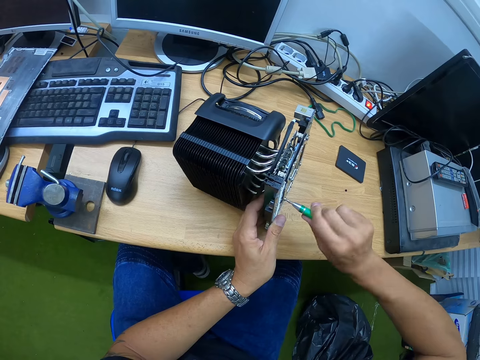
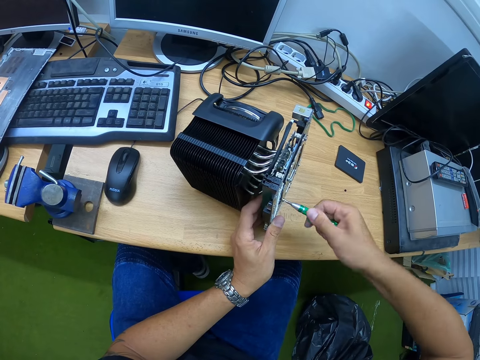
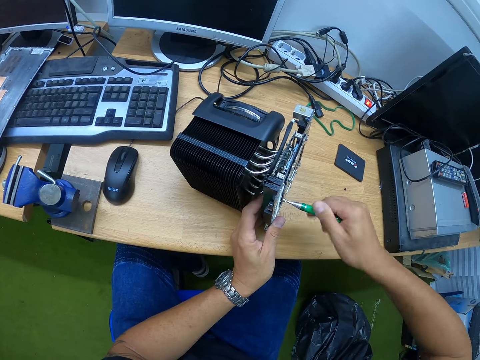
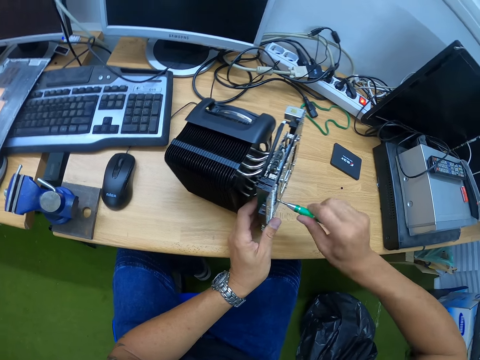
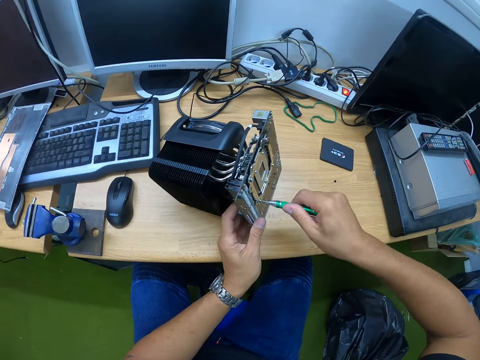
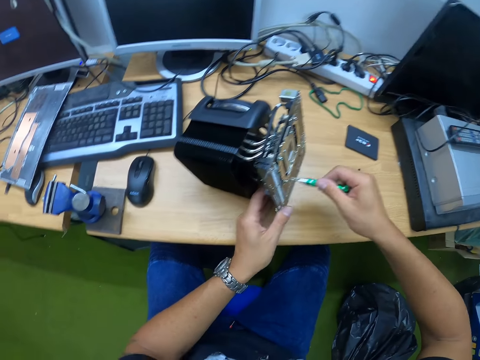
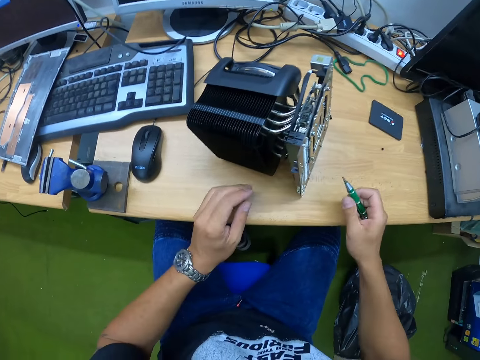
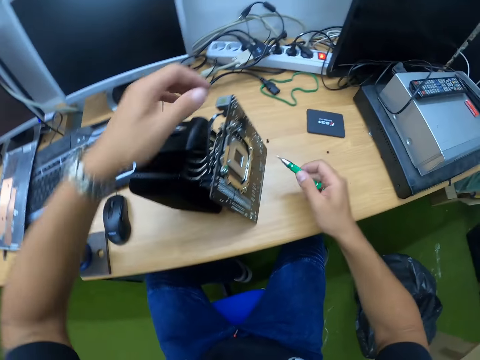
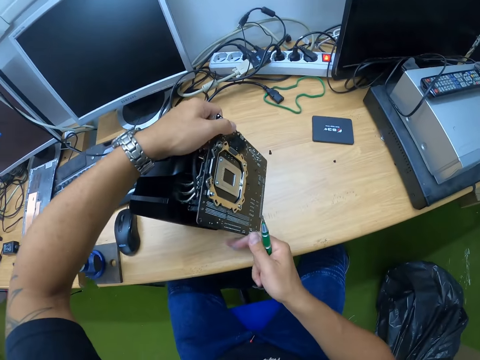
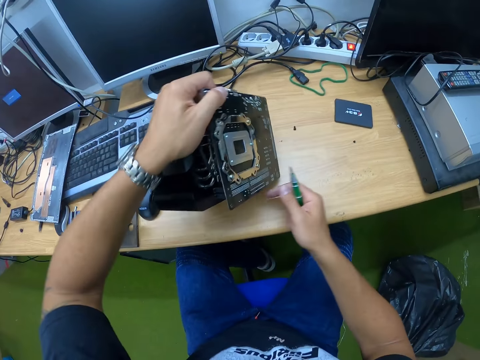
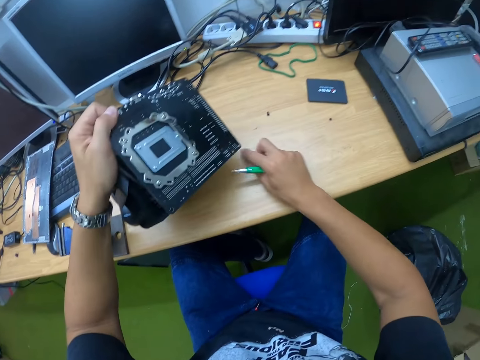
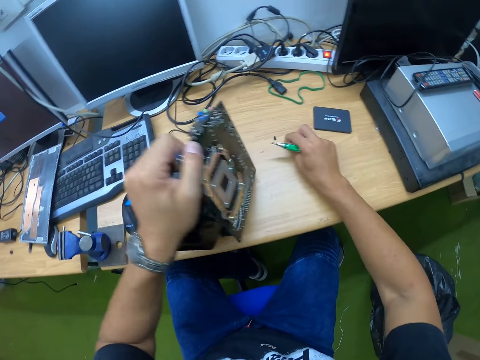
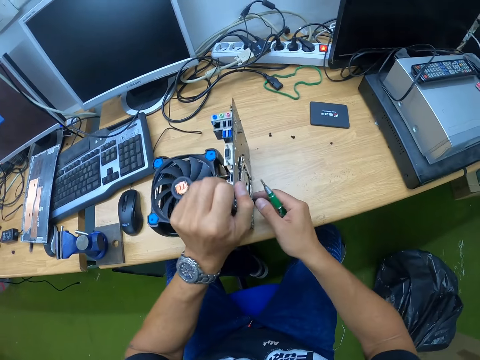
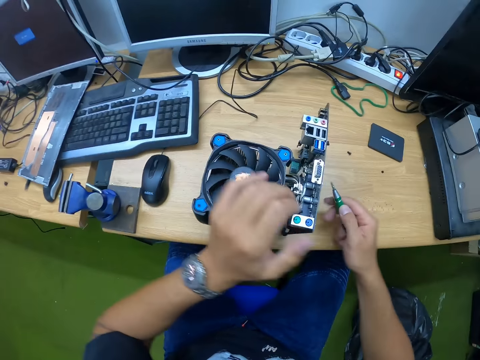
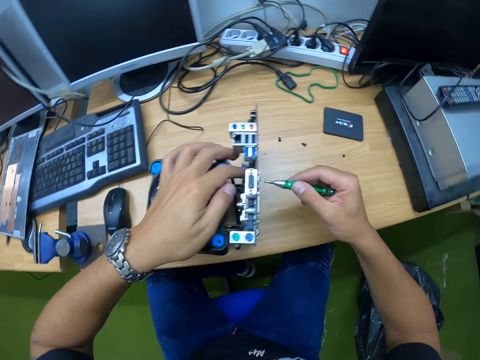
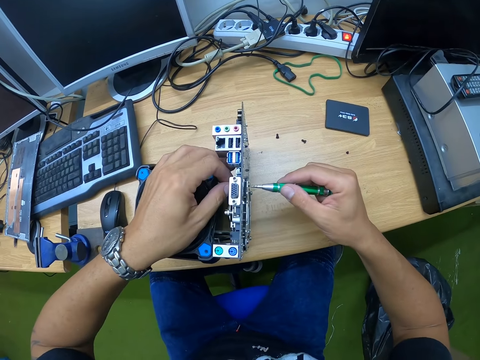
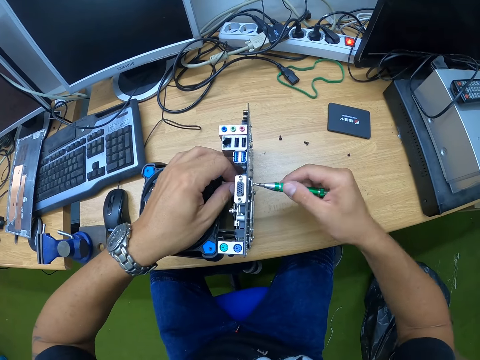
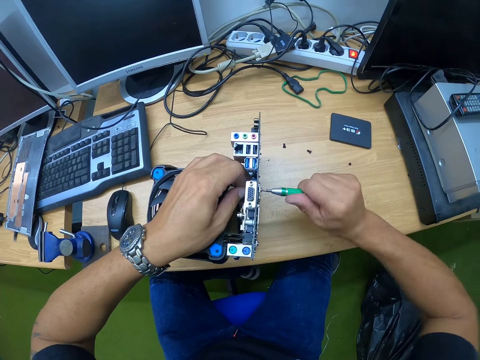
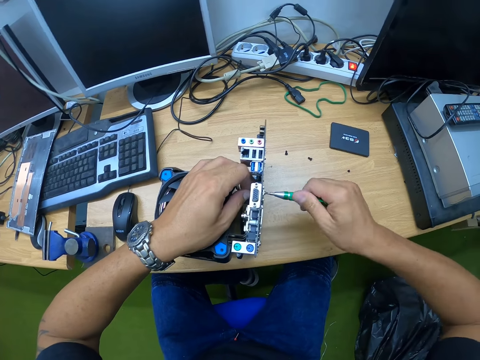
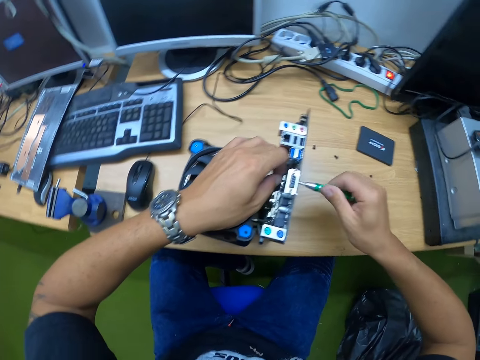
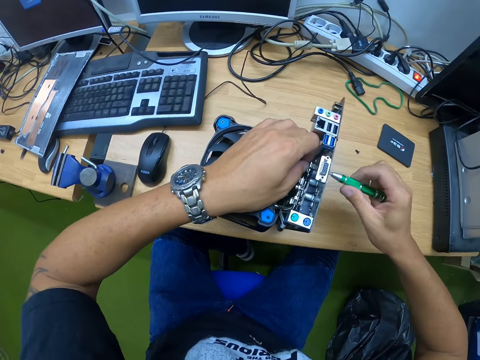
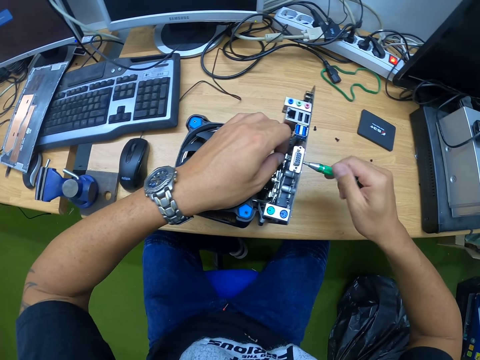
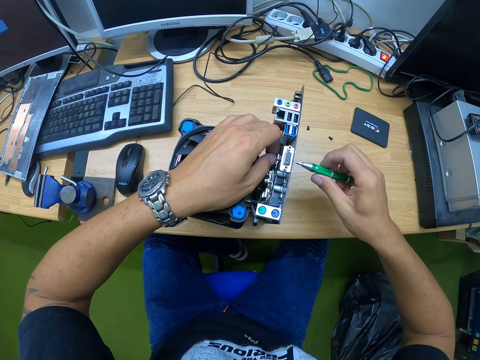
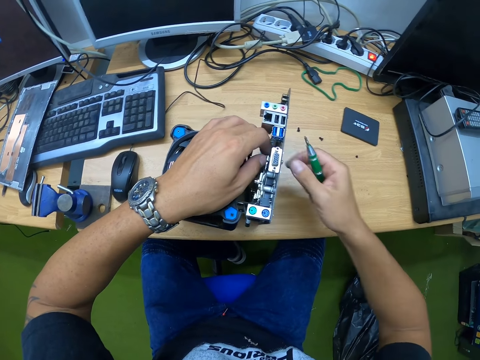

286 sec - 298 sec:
The camera wearer places both hands on the table. He holds the motherboard with the left hand. He turns the cooling fan with both hands. He moves the motherboard with the left hand. He moves a screw on the table with his right hand. He picks the screw from the table with the right hand. He places the screw on the table with the right hand. He holds the screw from inside with the left hand. He loosens the screw from the CPU cooling fan on the table with a screwdriver in his right hand. He looks on the fan.

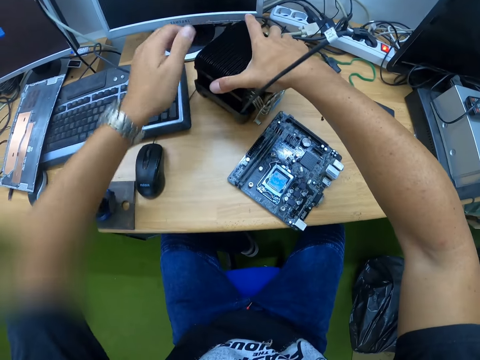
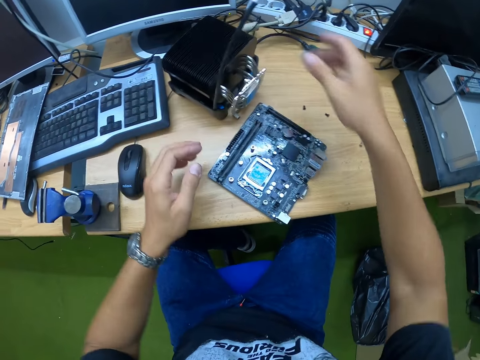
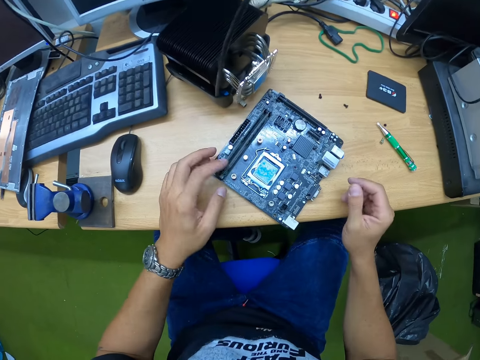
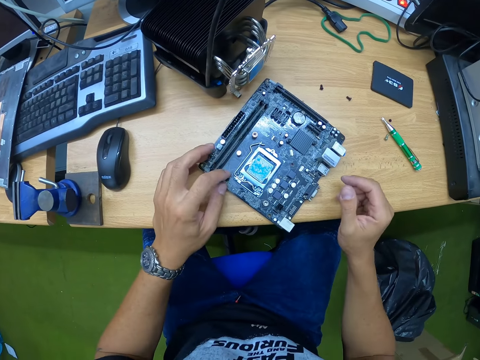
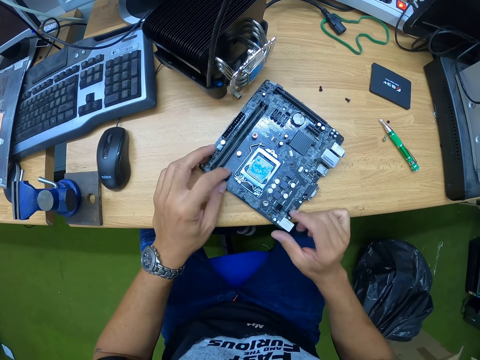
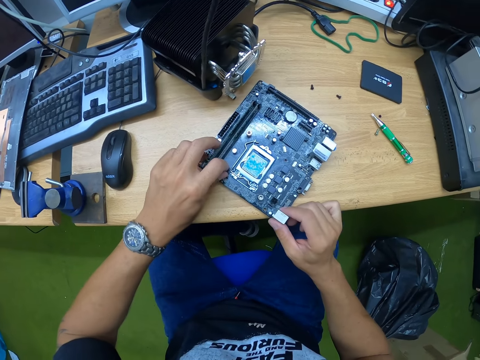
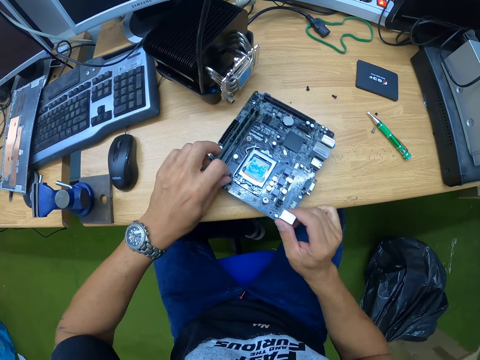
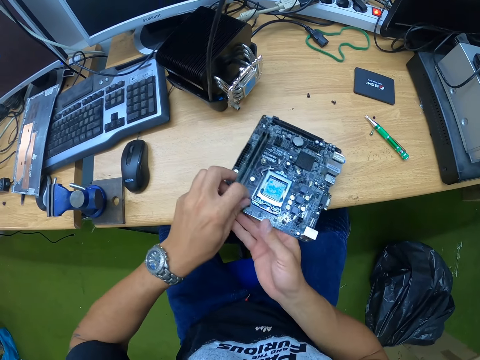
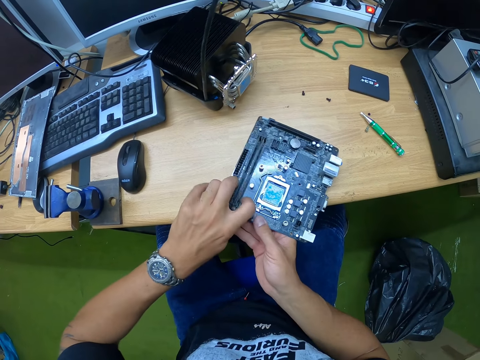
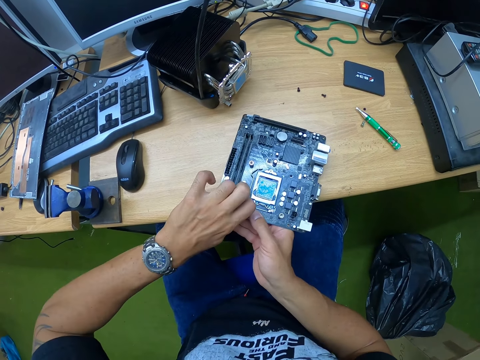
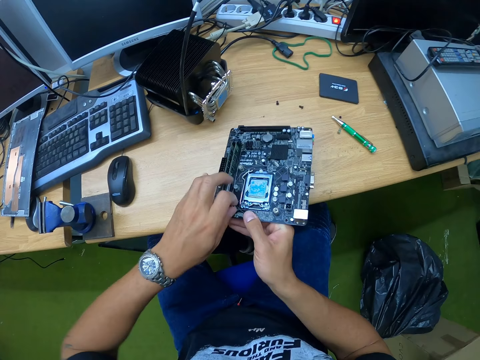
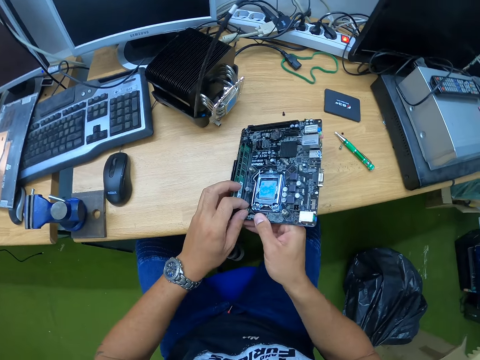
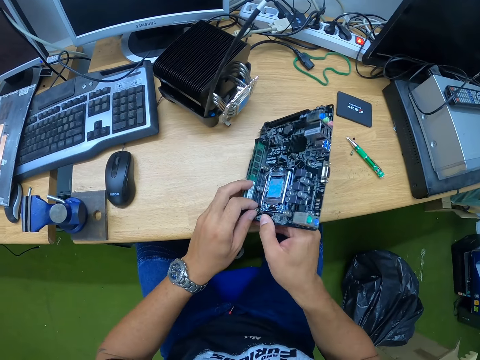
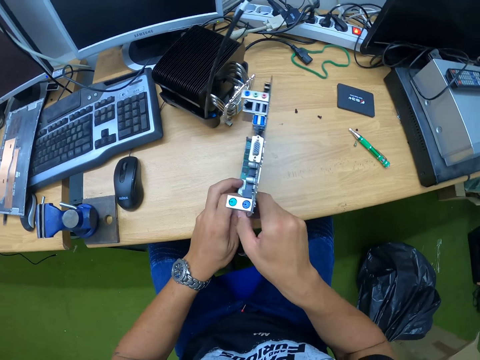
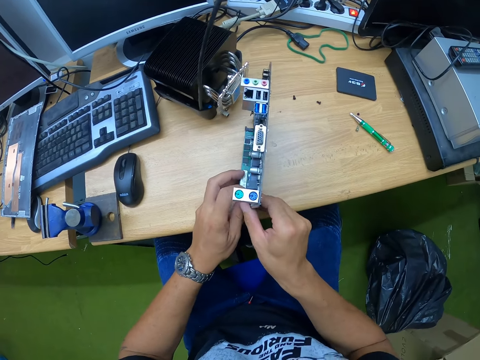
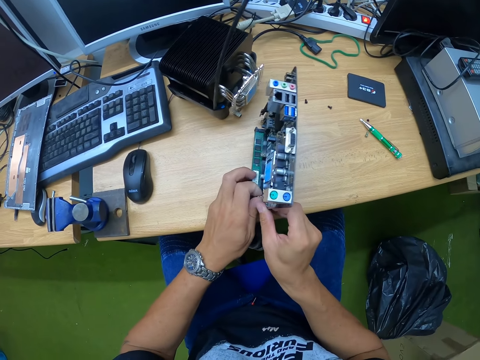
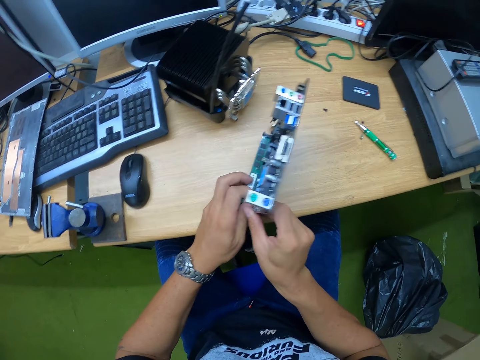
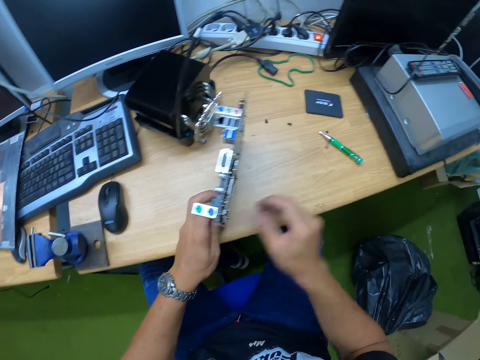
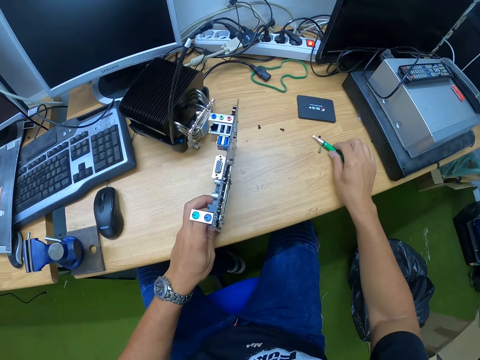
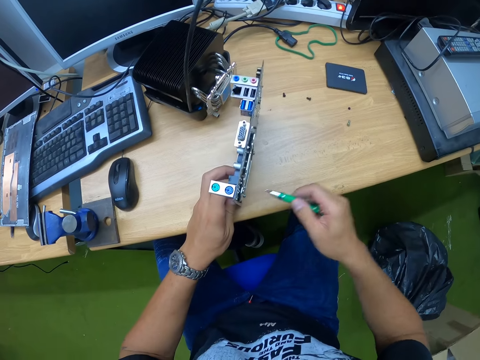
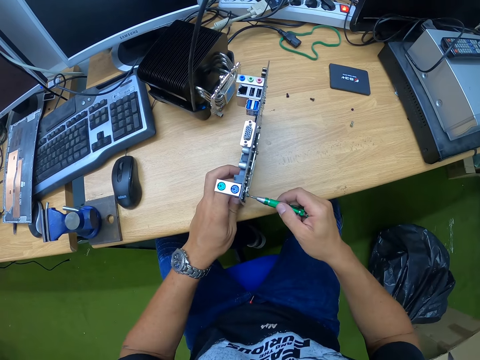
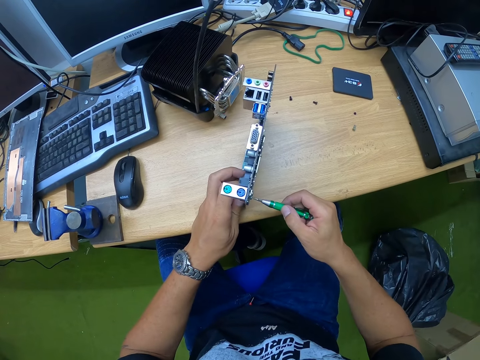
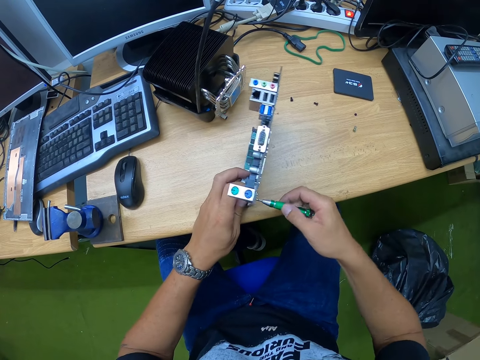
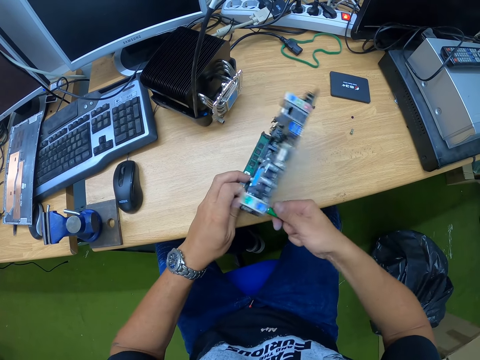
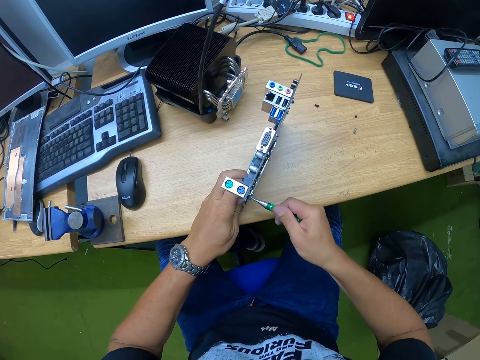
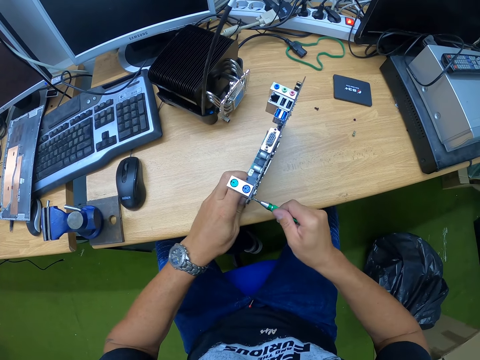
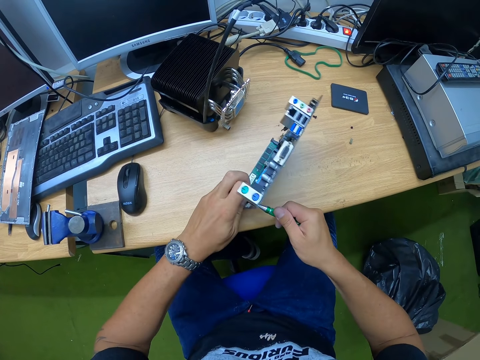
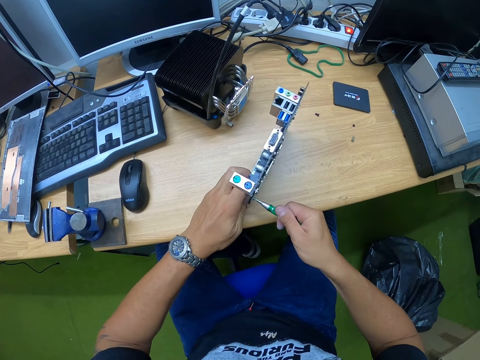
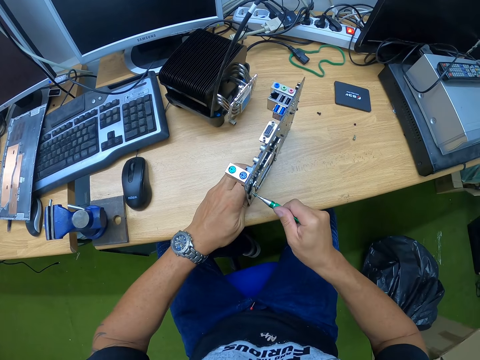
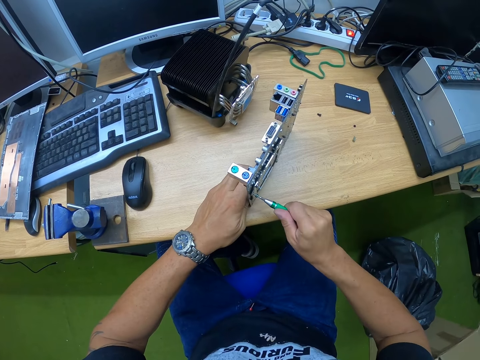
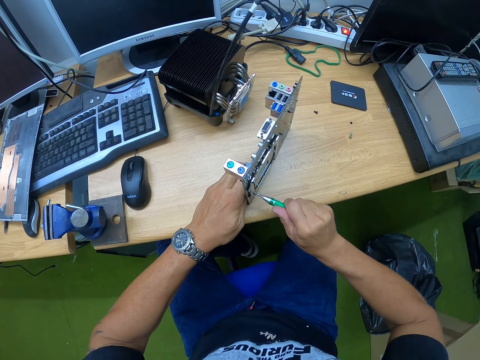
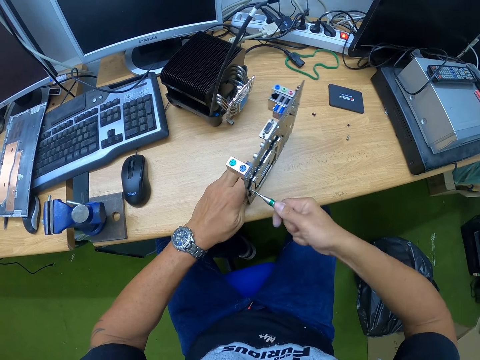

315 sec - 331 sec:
The camera wearer places the fan on the table with both hands. He places both hands on the table. He picks up the board from the table with both hands. He holds the motherboard components with both hands. He turns the motherboard with the right hand. He holds the motherboard component with the left hand. He picks up a screwdriver from the table with his right hand. He loosens a screw from the CPU board with the screwdriver in his right hand.
